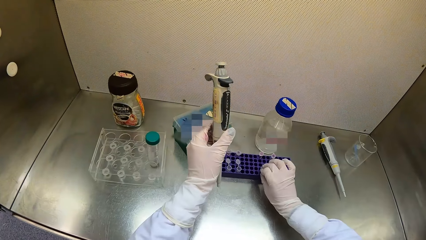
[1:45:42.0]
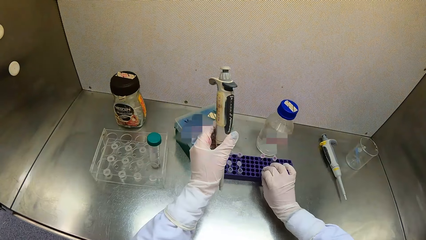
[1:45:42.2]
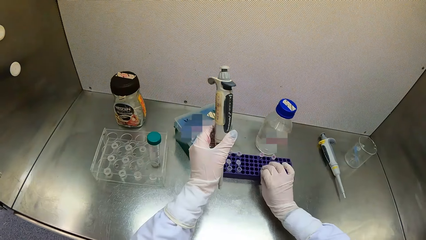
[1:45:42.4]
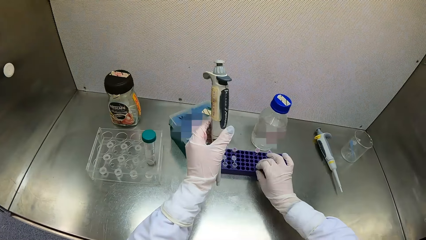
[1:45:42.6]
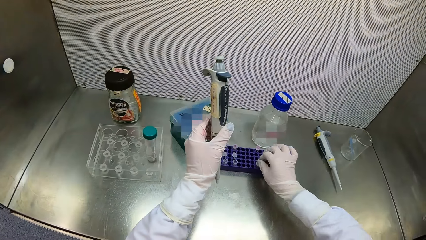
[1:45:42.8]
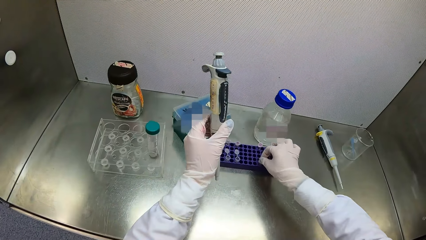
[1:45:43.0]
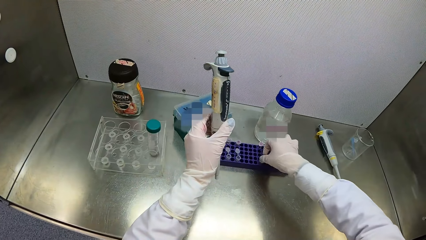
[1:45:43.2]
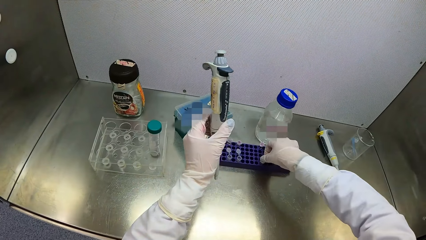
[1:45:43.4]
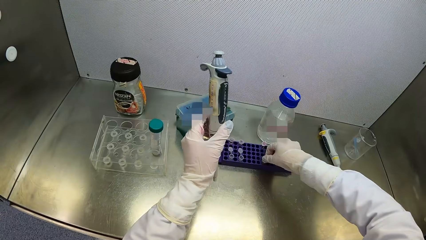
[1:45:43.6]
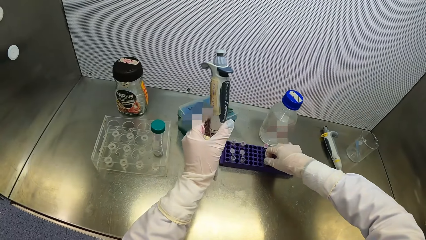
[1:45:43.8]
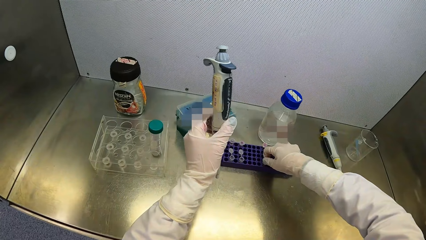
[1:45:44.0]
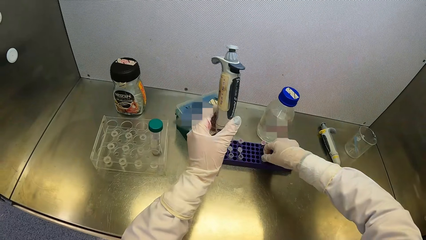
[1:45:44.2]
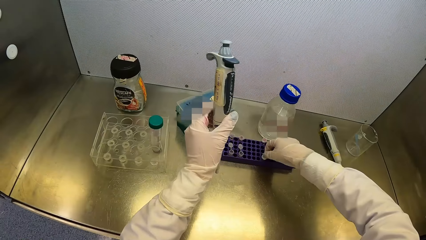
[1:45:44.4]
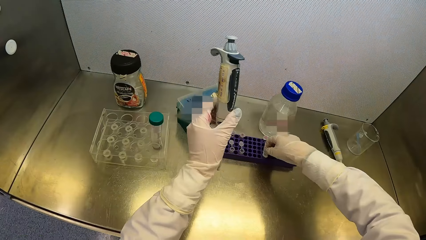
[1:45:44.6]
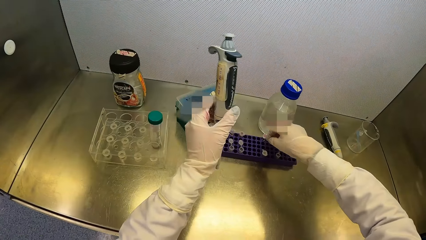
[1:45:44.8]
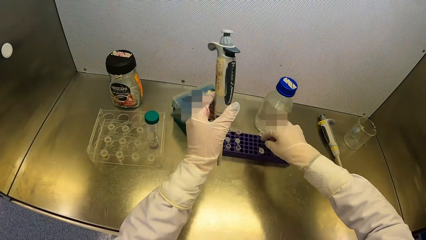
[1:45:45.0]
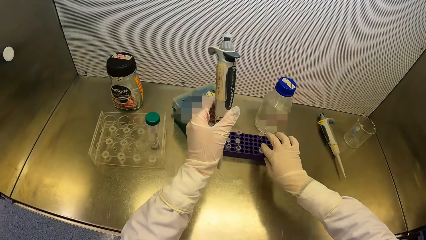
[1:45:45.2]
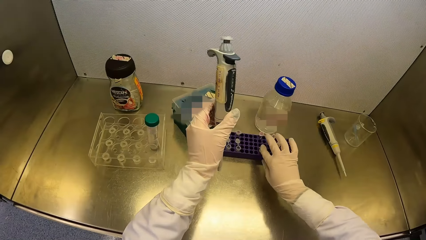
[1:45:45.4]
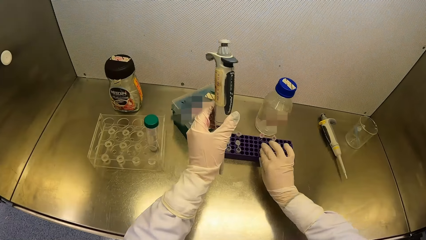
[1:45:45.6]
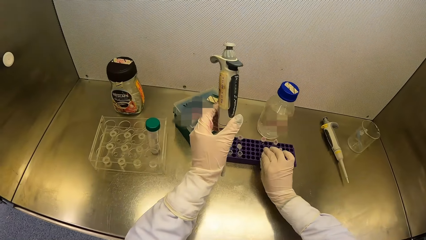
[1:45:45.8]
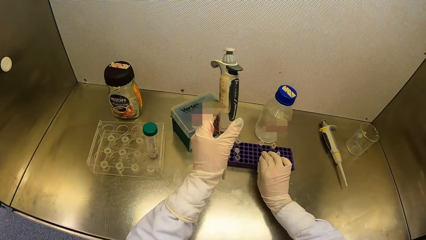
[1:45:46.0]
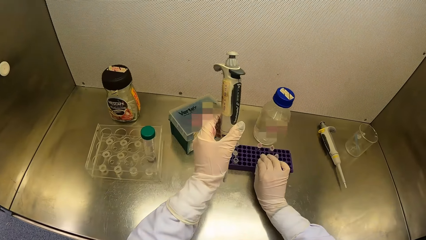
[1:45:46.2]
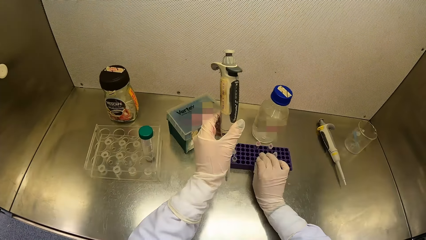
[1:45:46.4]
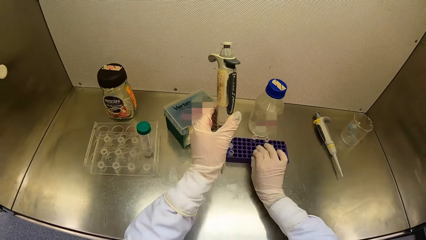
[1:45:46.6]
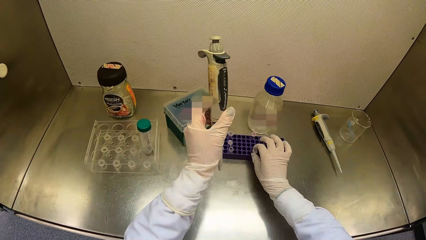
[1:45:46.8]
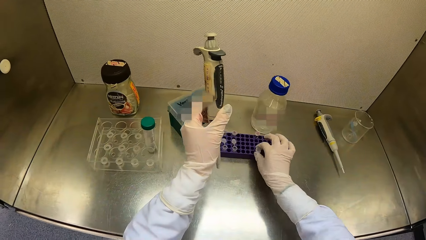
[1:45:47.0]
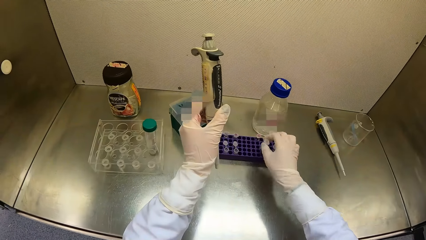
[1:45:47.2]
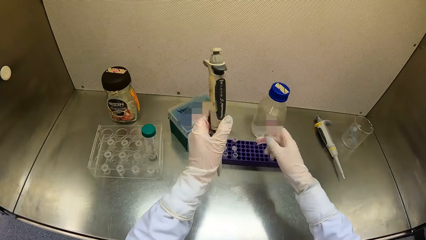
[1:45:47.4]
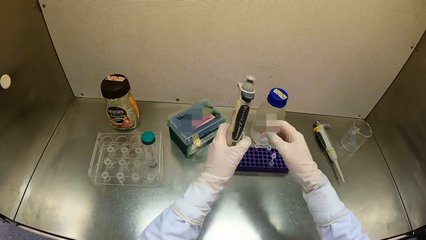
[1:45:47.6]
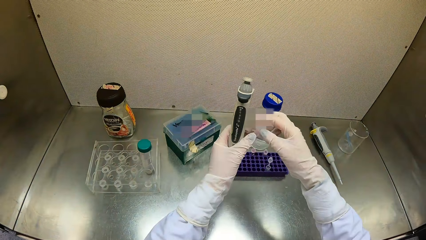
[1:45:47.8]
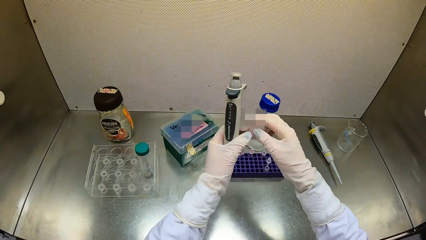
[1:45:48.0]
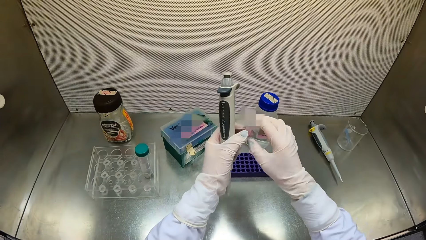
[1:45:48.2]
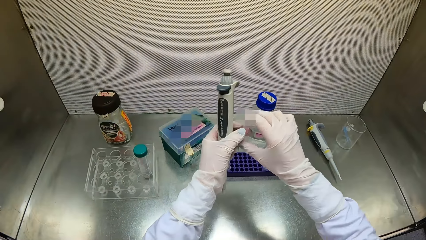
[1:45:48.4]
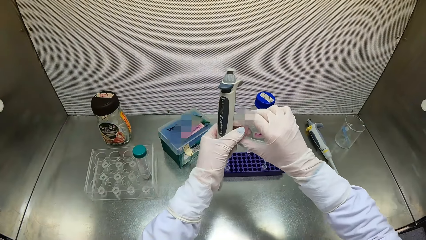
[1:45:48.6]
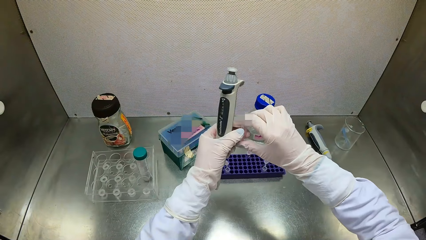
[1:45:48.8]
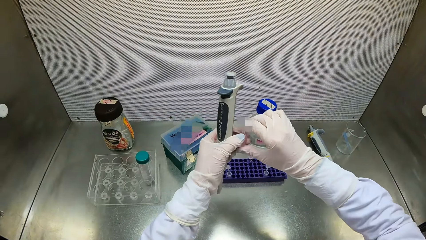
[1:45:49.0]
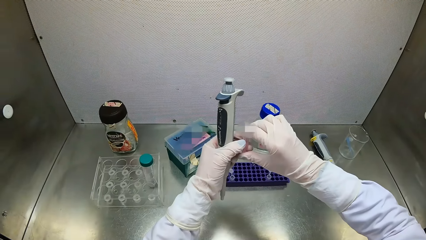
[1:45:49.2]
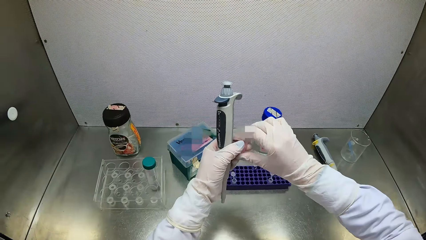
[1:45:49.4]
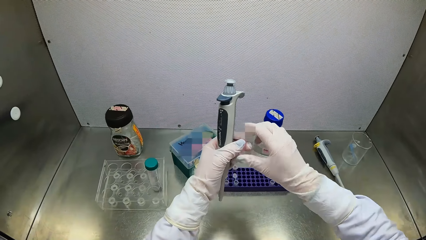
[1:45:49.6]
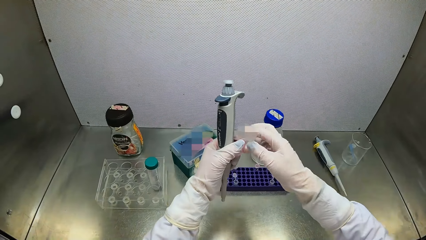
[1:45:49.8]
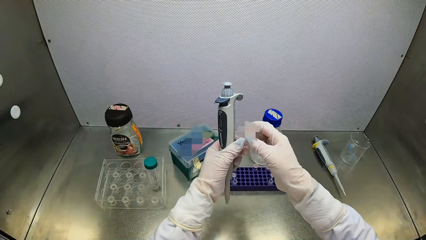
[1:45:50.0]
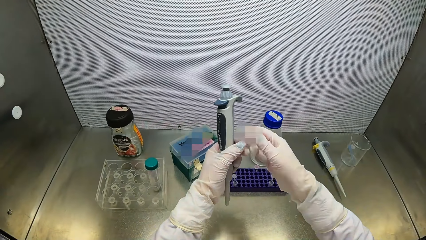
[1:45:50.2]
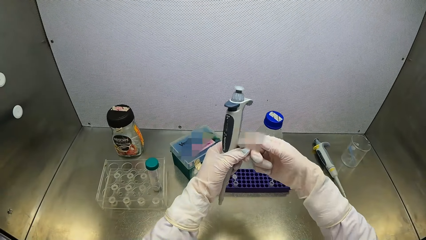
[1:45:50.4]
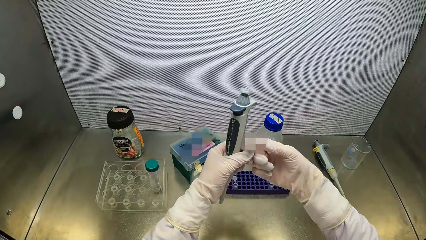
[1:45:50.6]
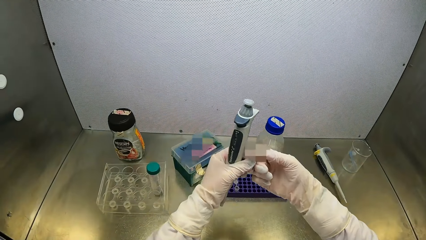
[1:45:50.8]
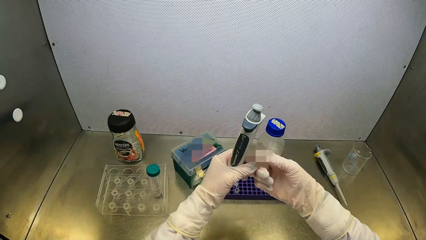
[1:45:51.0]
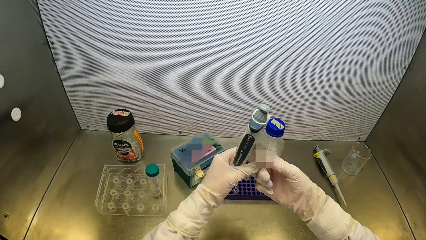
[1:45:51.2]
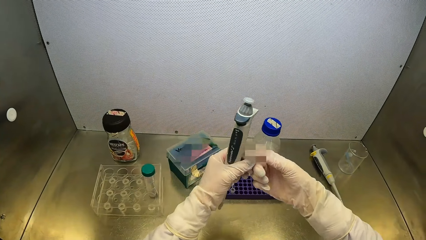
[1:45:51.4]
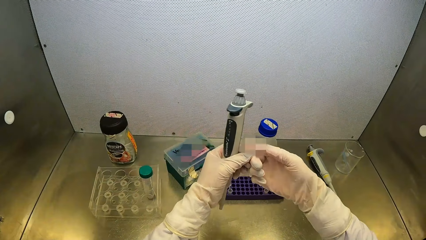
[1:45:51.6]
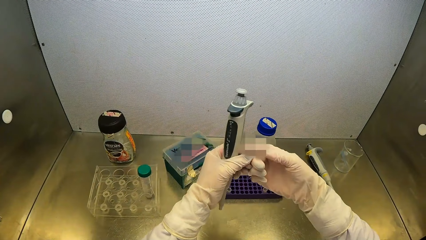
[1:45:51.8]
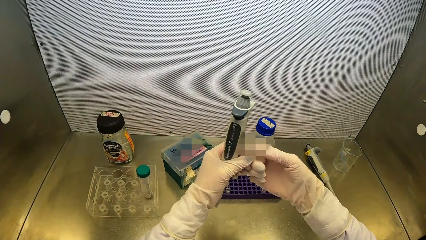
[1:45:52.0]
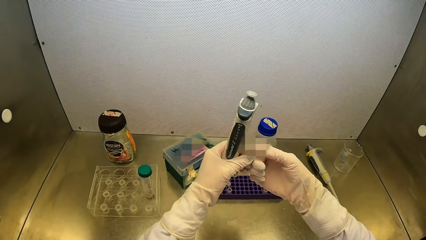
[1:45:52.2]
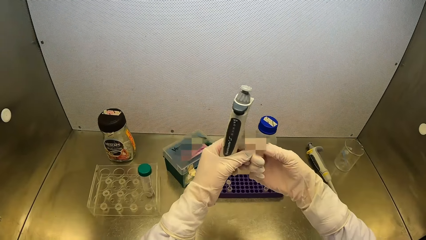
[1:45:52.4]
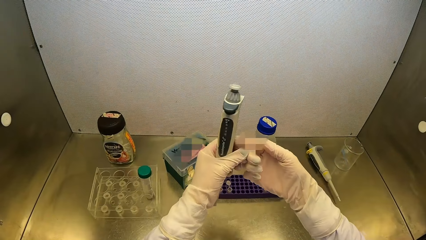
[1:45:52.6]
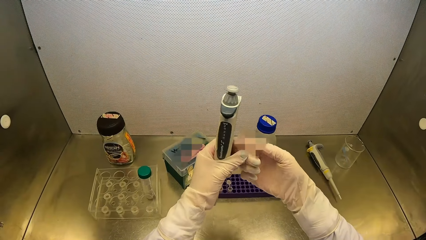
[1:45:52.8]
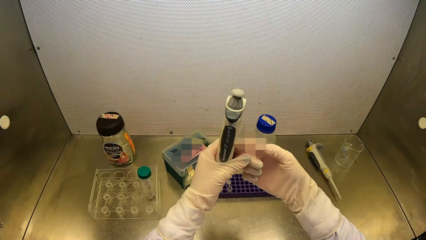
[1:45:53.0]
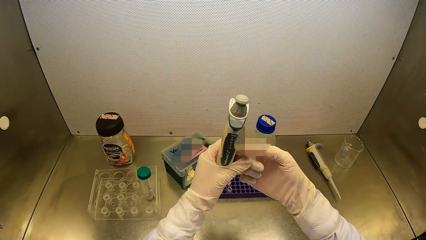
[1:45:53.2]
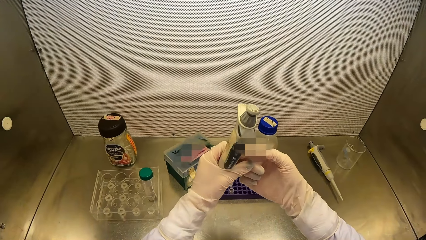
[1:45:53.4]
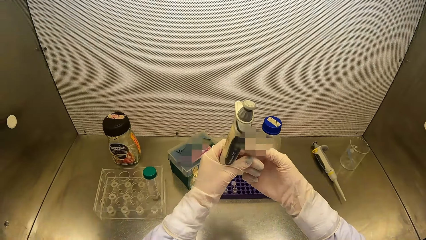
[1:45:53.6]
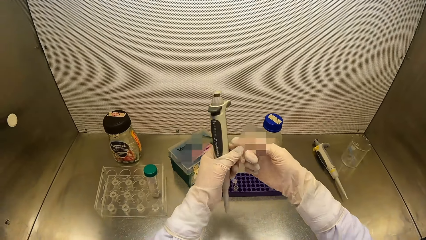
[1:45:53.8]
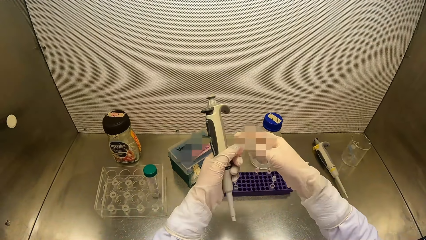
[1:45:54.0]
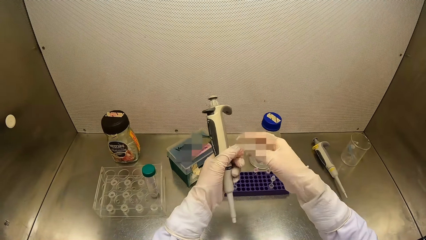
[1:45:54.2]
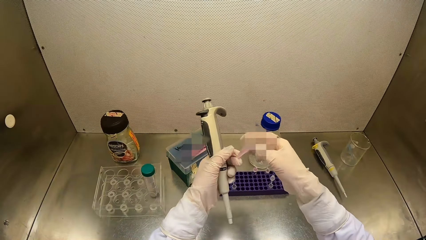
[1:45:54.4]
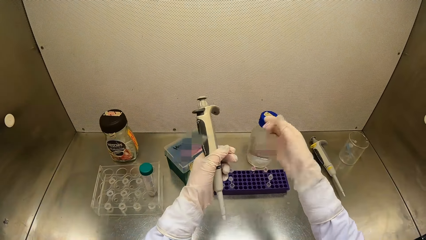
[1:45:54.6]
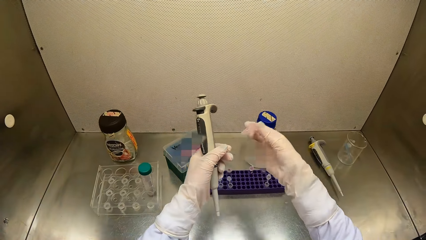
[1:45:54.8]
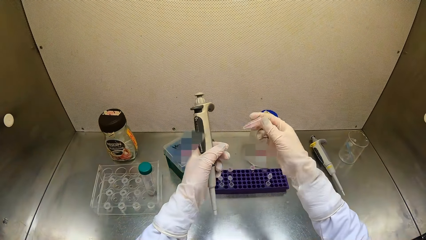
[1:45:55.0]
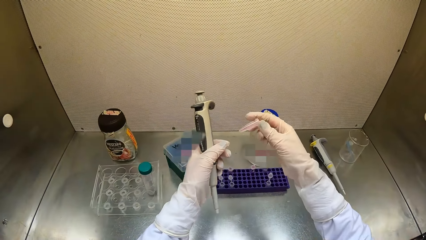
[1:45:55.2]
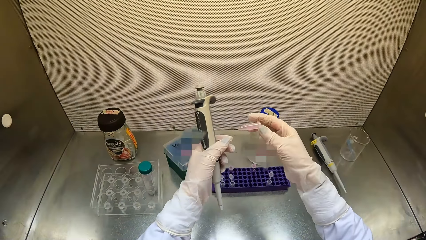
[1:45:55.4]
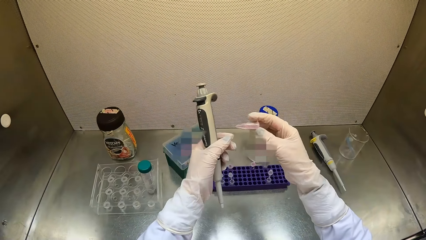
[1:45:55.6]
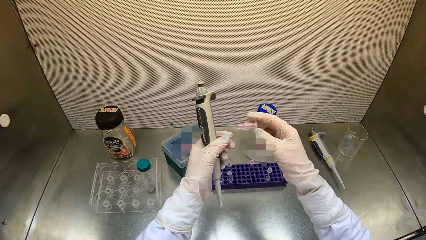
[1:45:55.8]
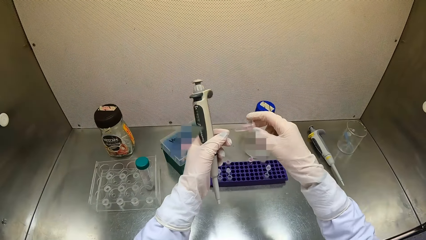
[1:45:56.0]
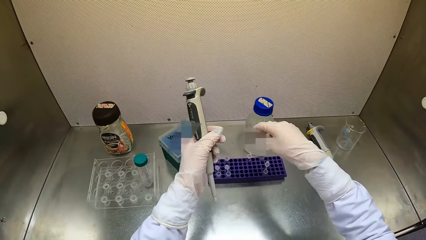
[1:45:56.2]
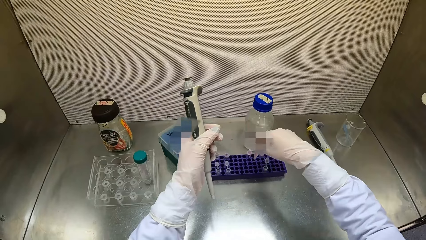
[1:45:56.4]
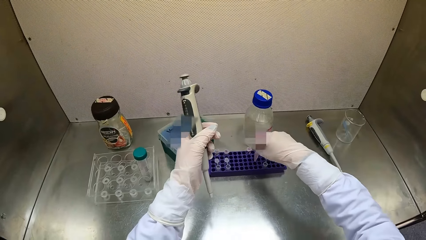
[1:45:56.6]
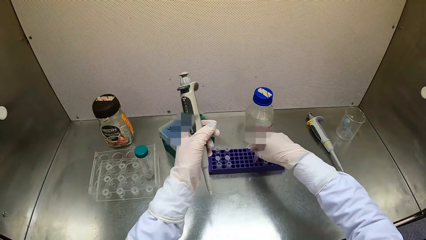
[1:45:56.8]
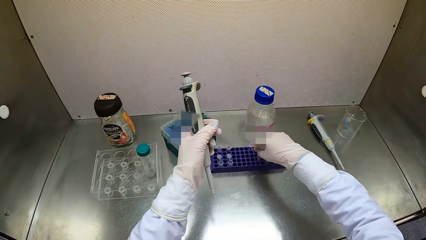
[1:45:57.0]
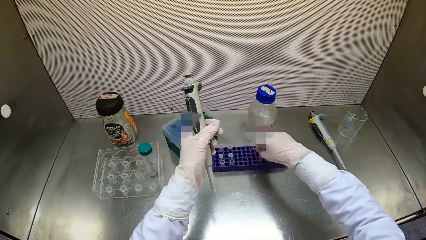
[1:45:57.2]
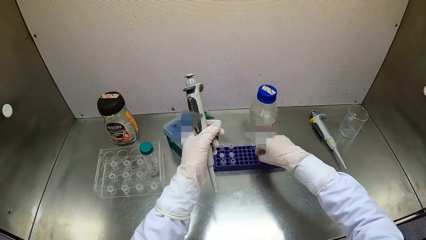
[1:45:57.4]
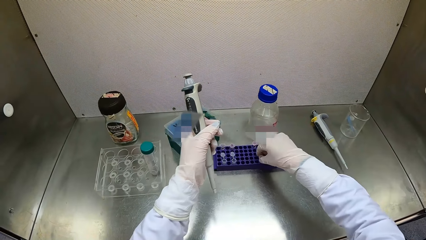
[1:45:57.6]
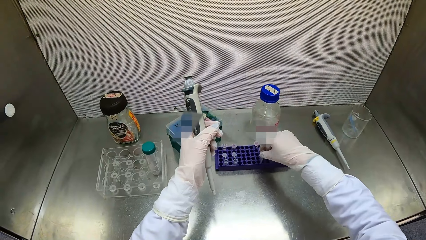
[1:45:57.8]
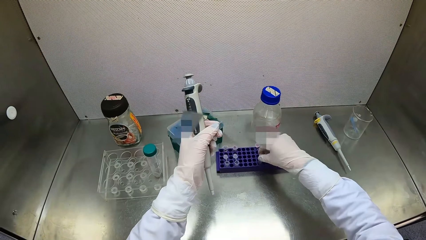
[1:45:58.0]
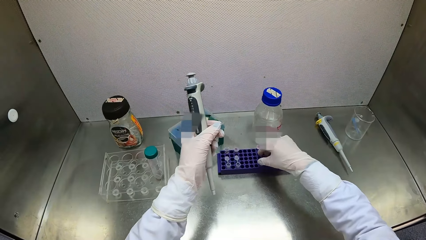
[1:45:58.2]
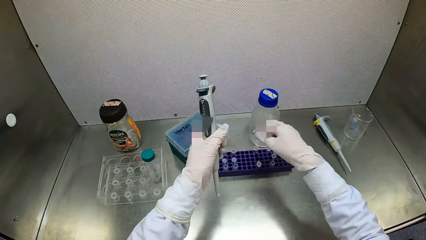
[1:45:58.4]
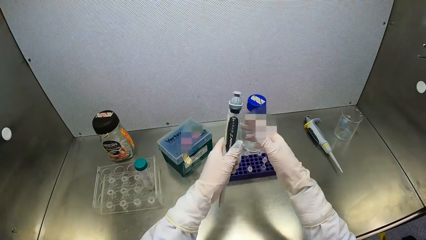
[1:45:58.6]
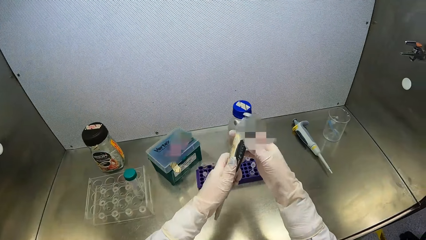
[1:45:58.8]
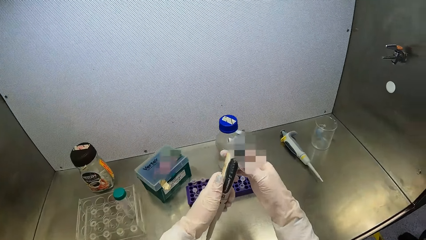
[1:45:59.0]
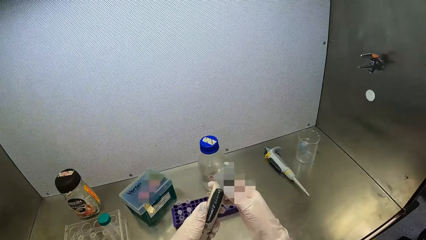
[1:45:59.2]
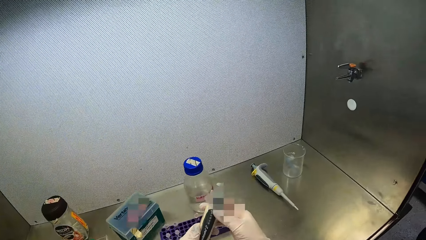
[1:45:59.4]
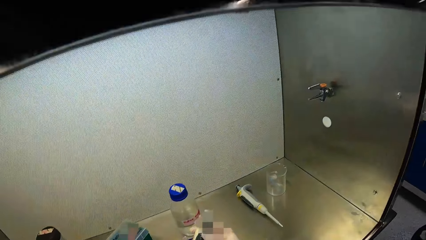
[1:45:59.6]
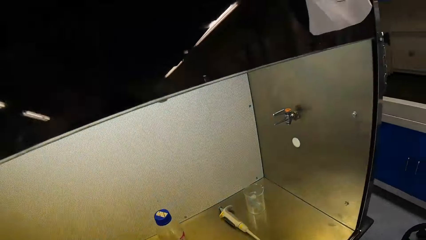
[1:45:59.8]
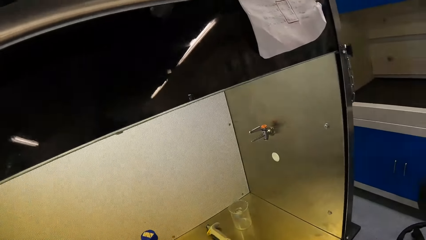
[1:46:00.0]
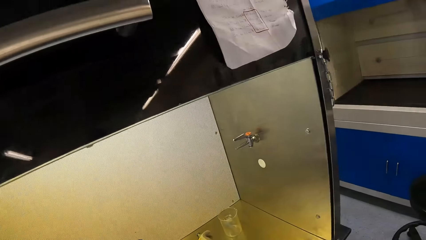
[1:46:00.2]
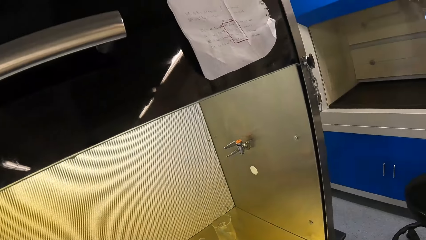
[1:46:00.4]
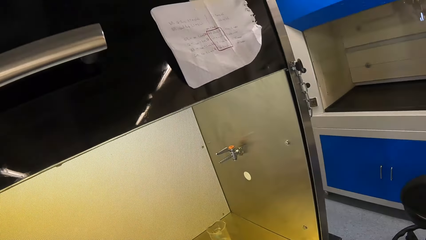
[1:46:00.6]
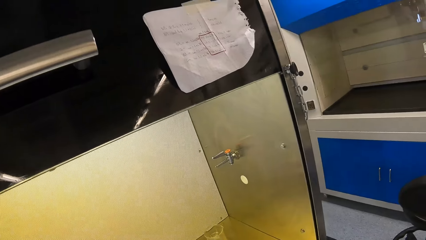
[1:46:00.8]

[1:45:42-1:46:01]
The camera wearer takes the vial or tube from the vial tray on the table top of the fume cupboard with her left hand. She closes the tube. She presses the vial with both hands. She shakes the vial in her right hand. She places the vial in her right hand in the vial tray on the table top of the fume cupboard. She takes the vial from the vial tray on the table top of the fume cupboard with her left hand. She puts the vial in her right hand in the vial tray on the table top of the fume cupboard. She holds the micropipette with both hands. She adjusts the pipette.
